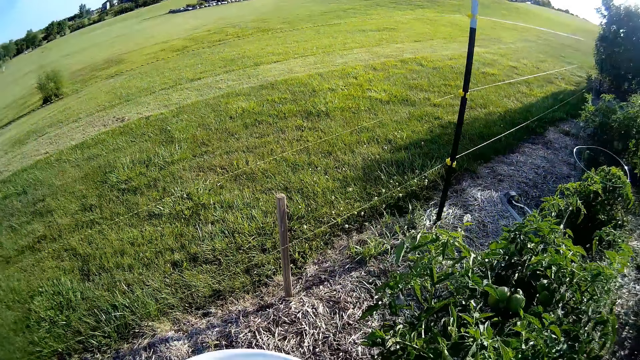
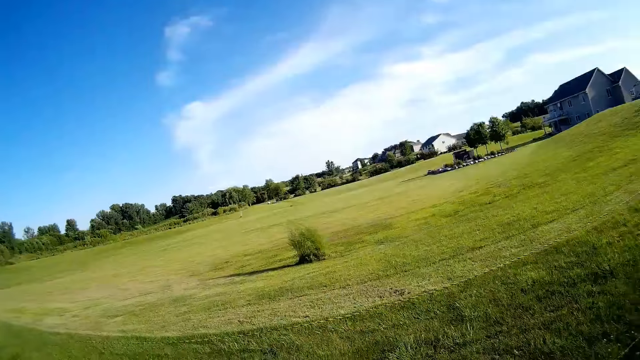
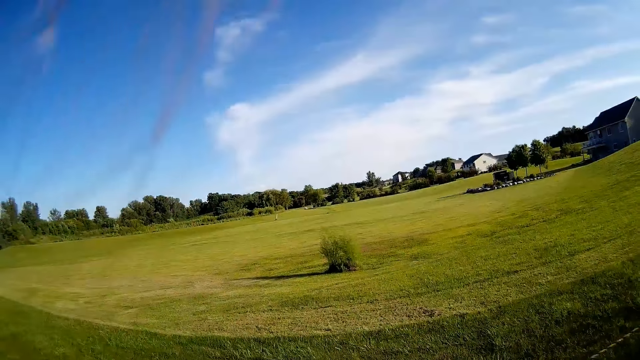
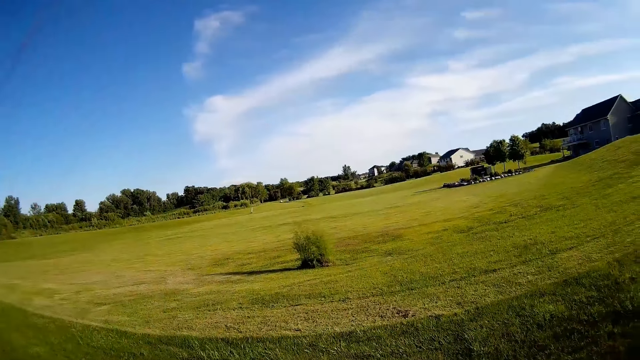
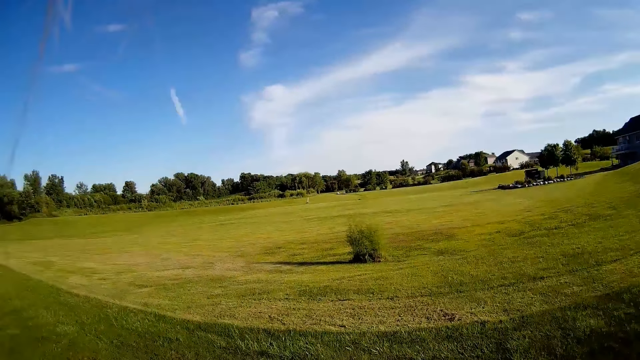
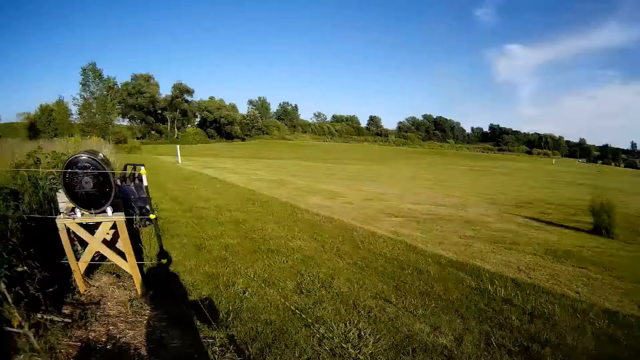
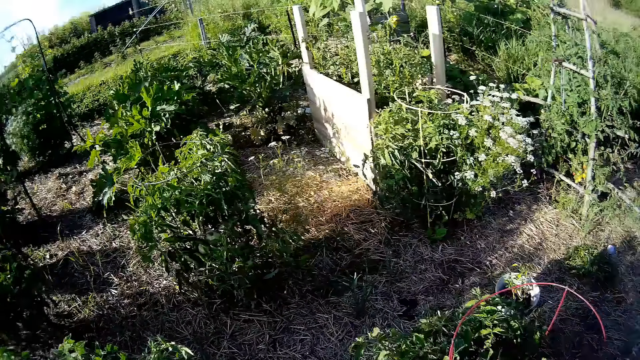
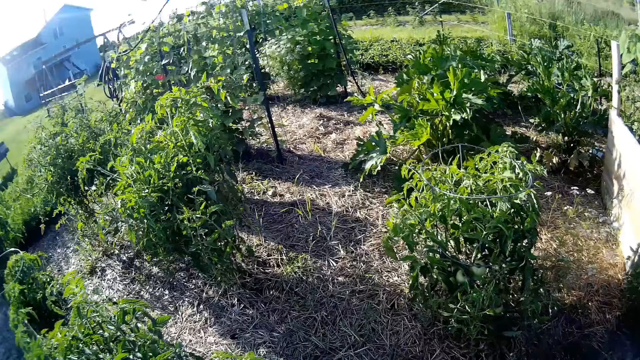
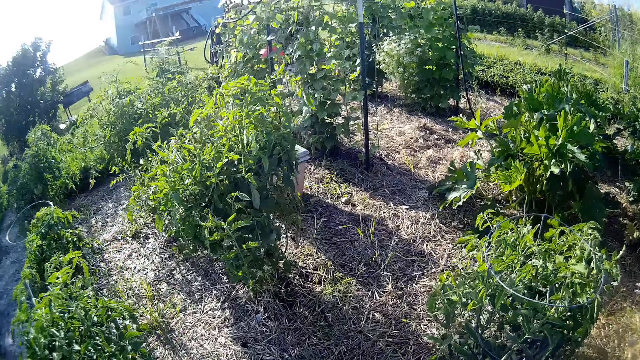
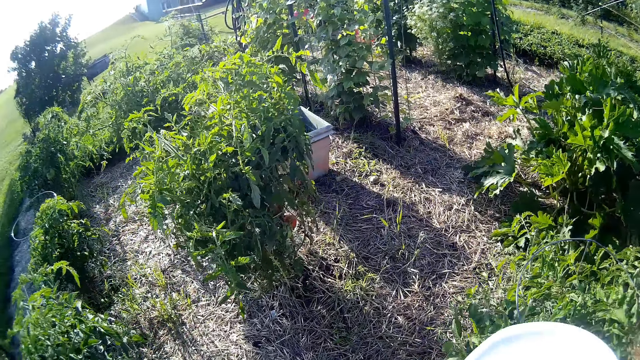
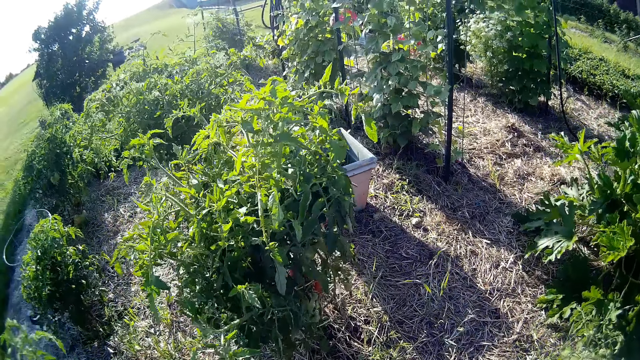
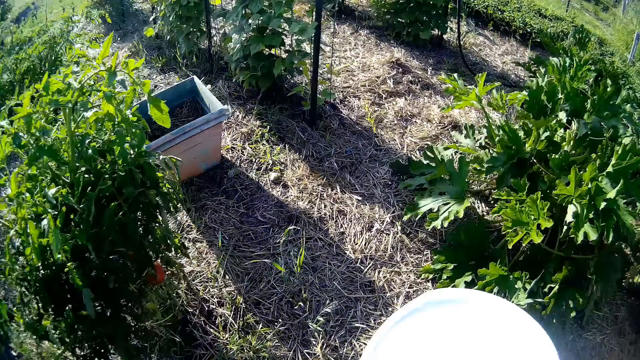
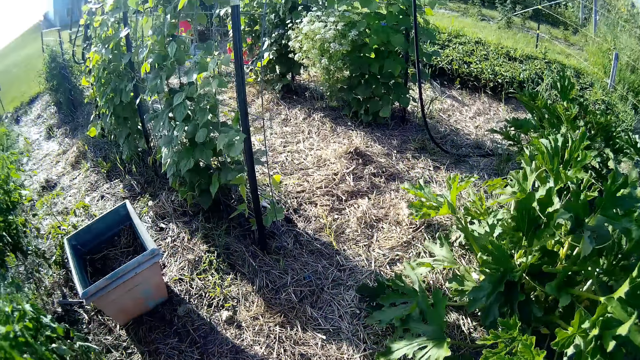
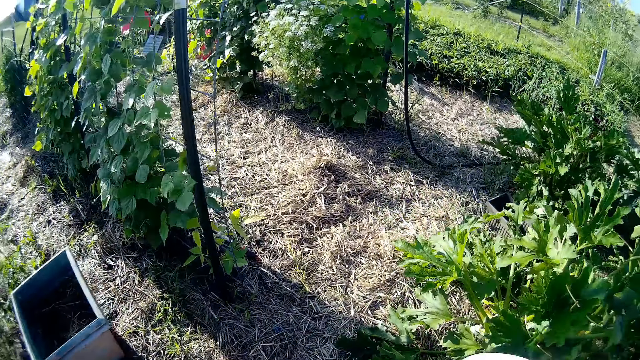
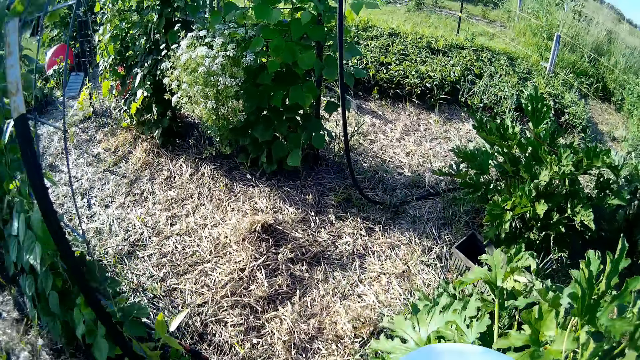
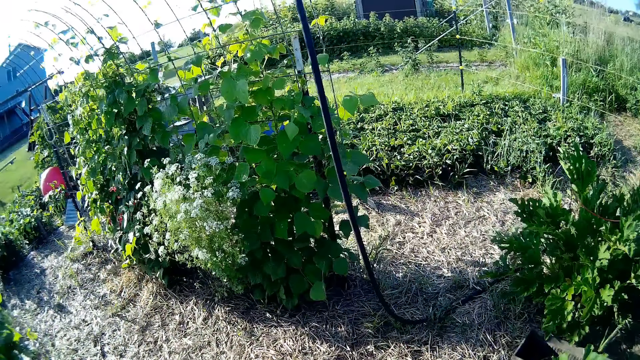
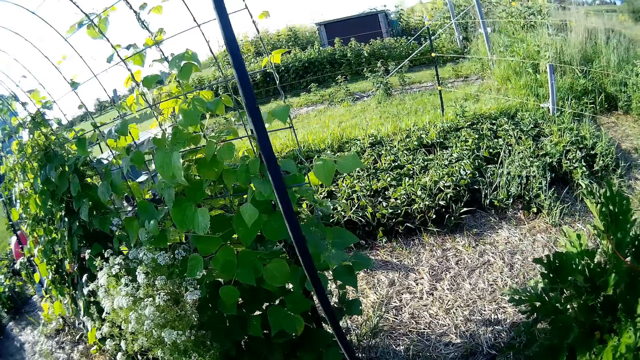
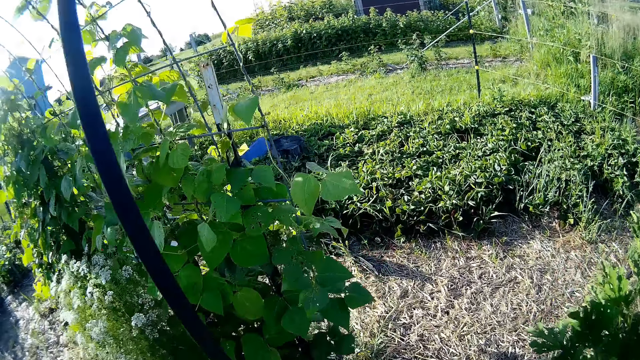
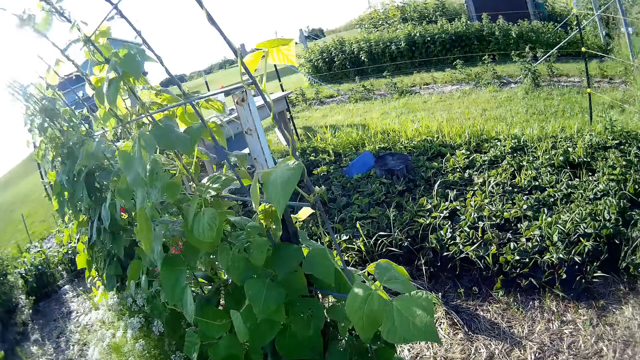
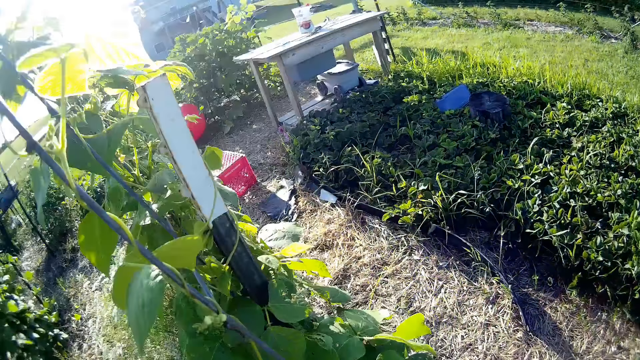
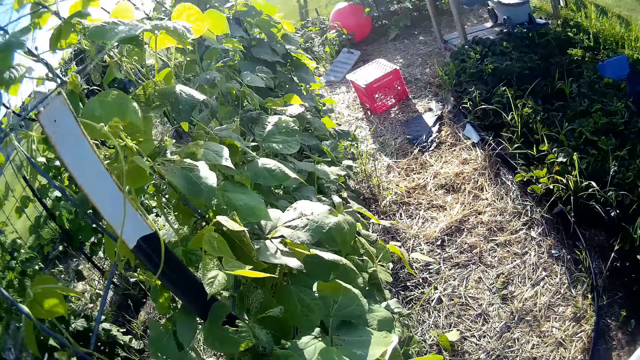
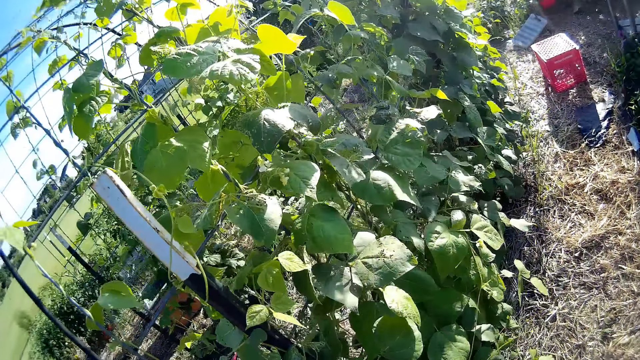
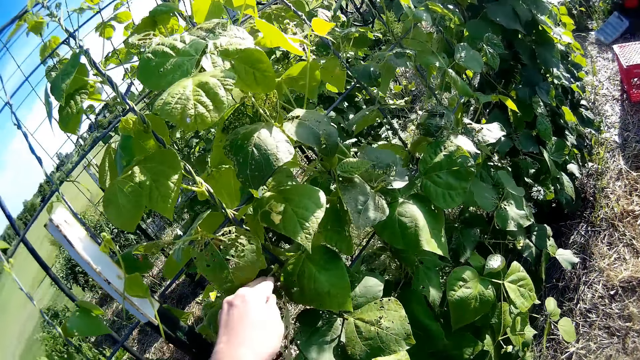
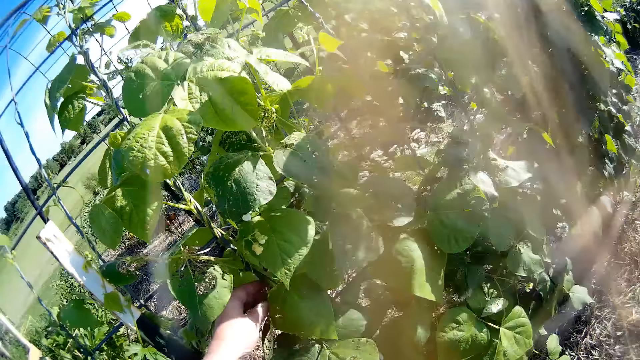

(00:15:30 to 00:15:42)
The camera wearer looks around. They turn around. They walk round the farm. They hold a pipe. They turn around.

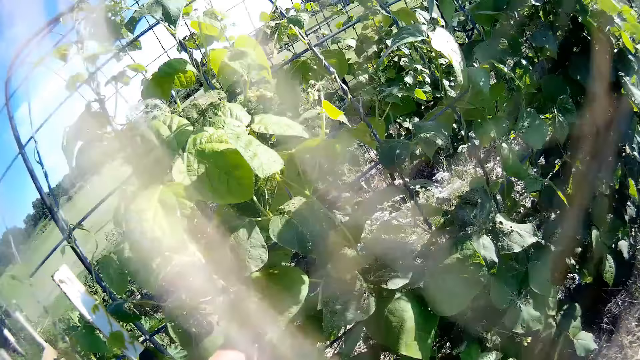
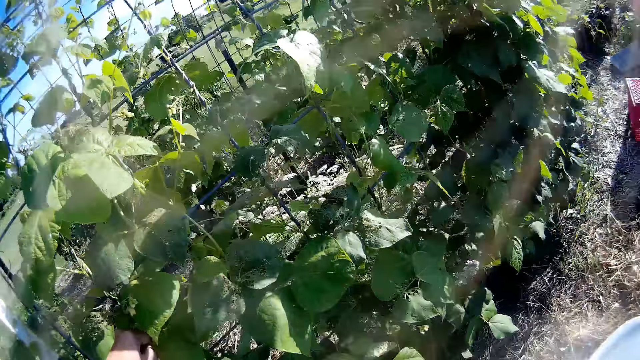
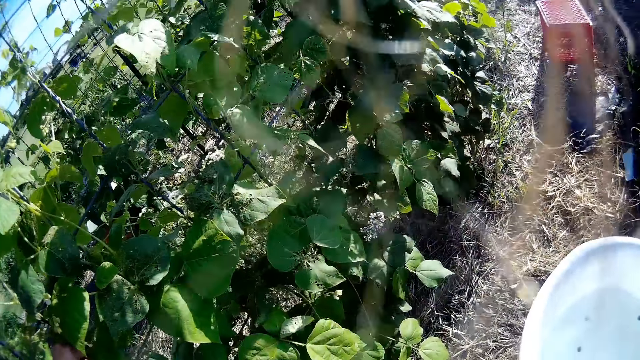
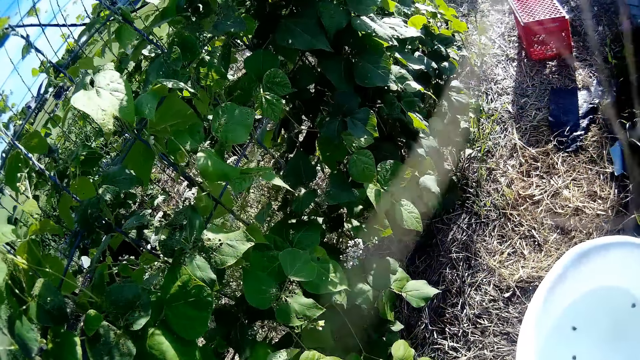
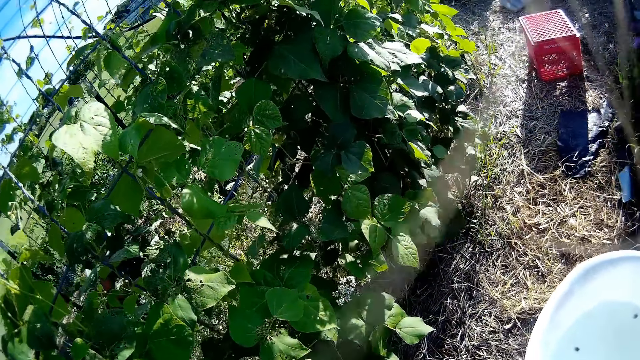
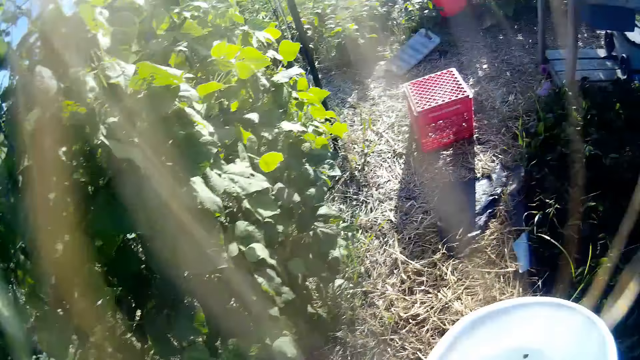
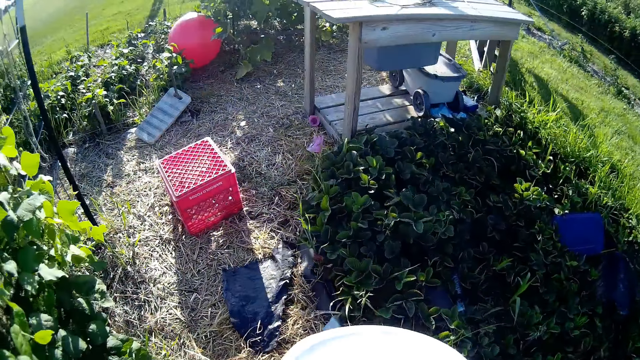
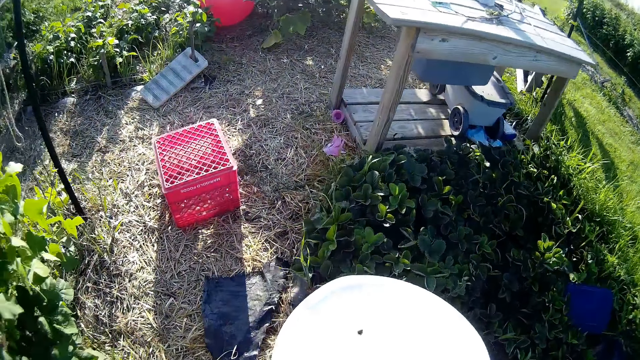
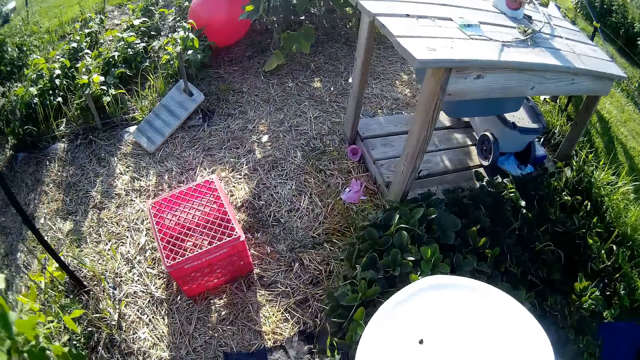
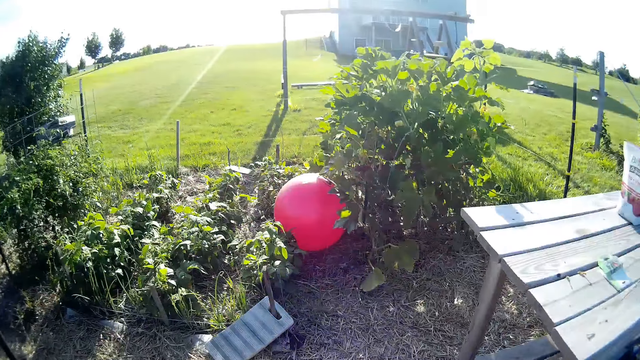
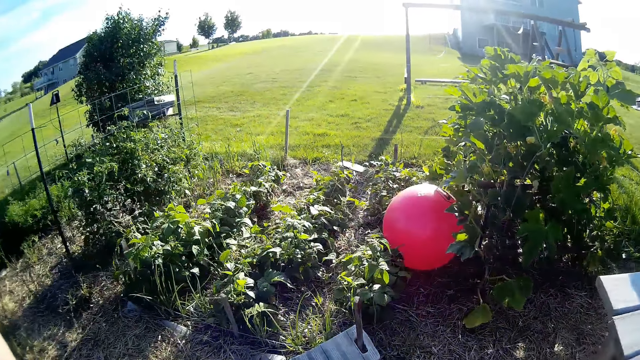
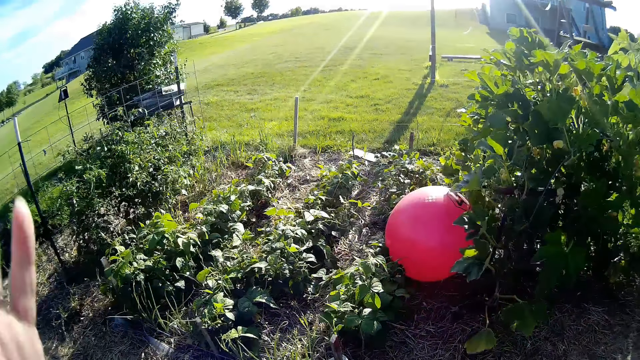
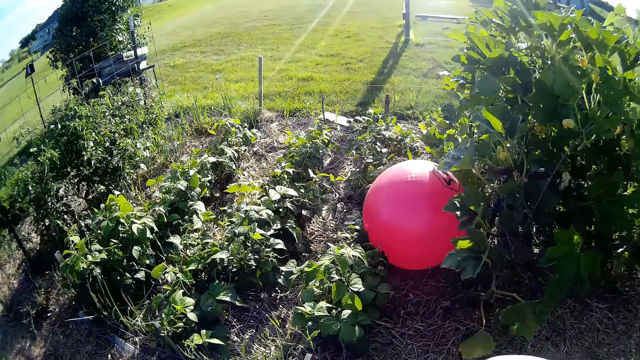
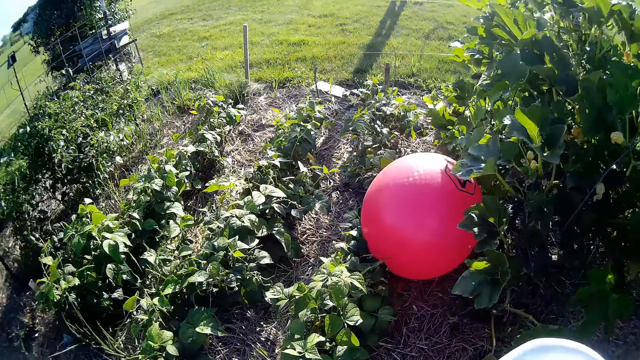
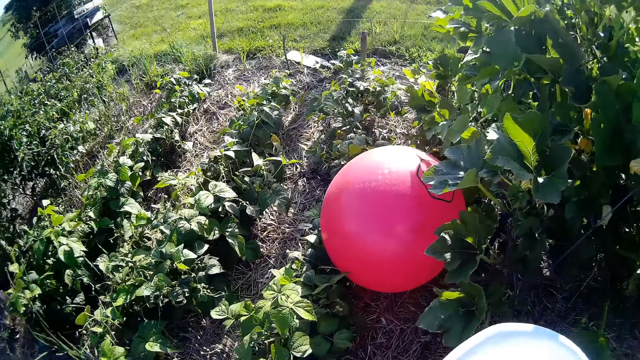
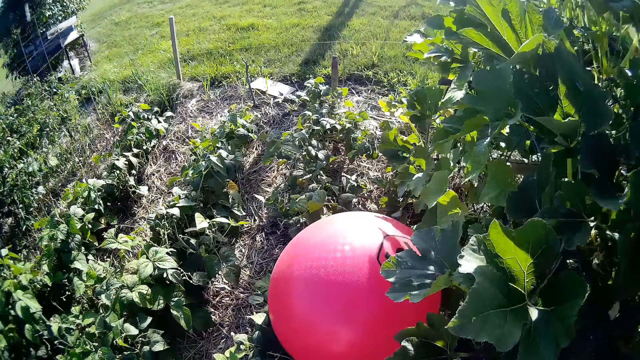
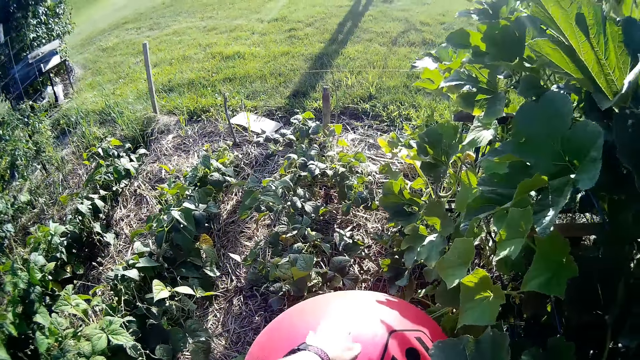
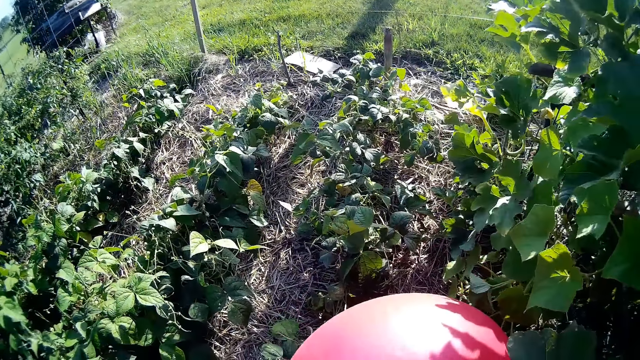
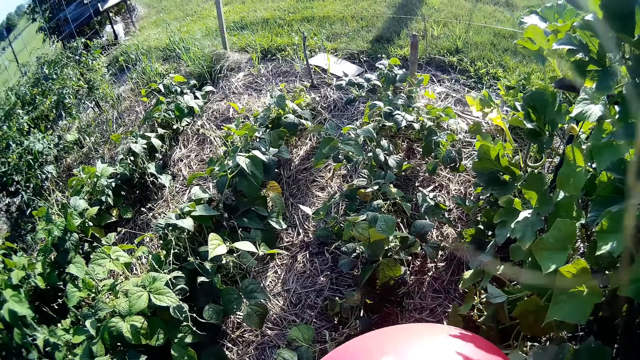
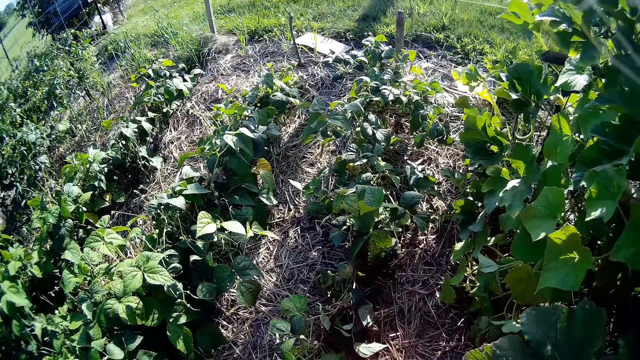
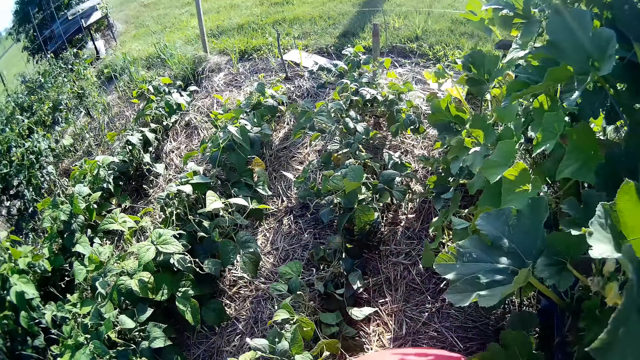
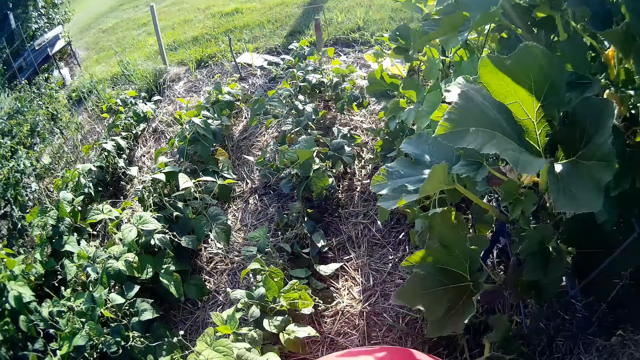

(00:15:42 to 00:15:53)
The camera wearer holds a leaf. They carry a container. They look around. They walk round the farm. They roll a ball on the ground.
